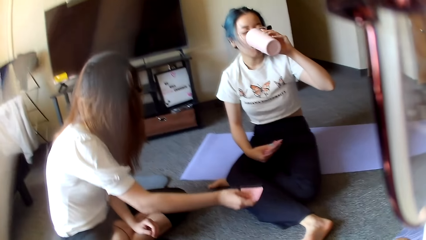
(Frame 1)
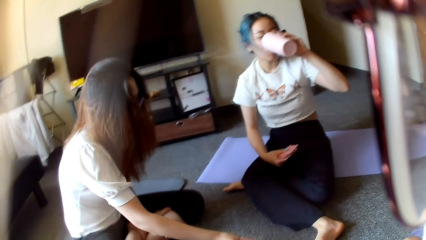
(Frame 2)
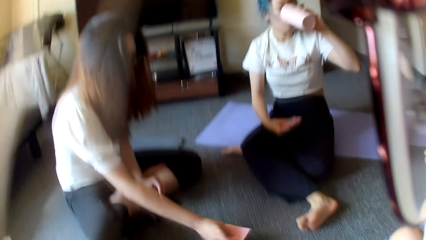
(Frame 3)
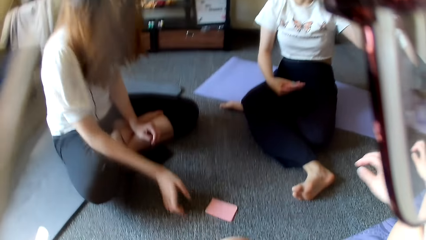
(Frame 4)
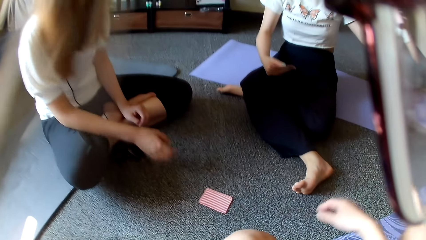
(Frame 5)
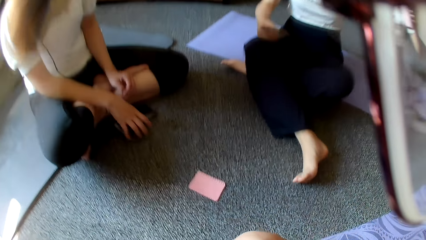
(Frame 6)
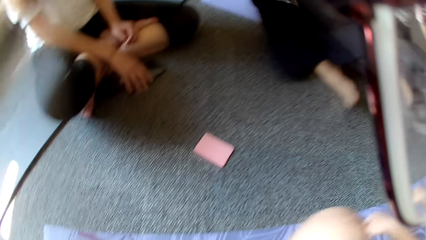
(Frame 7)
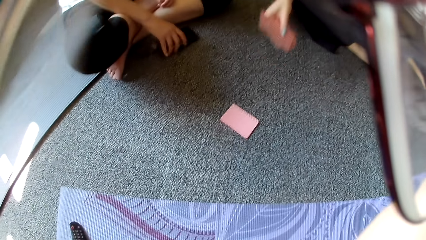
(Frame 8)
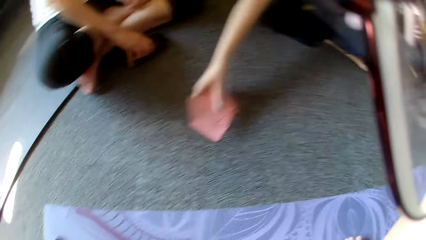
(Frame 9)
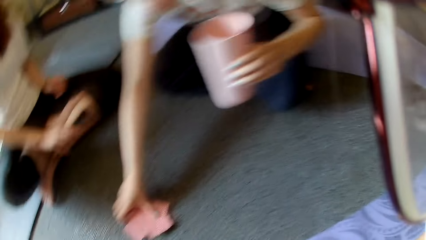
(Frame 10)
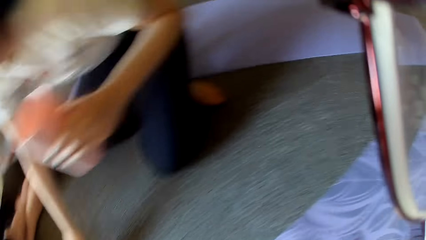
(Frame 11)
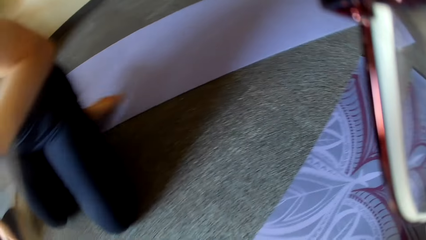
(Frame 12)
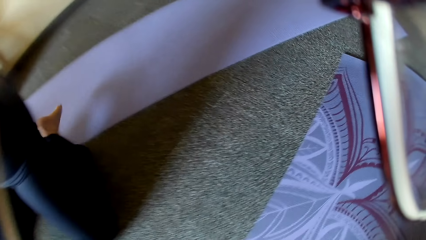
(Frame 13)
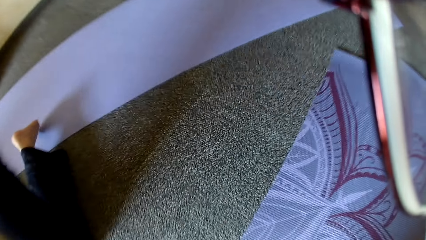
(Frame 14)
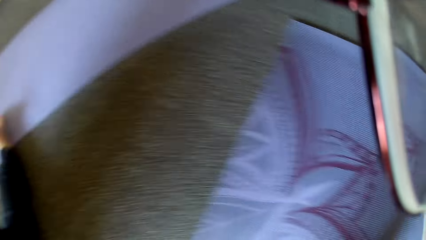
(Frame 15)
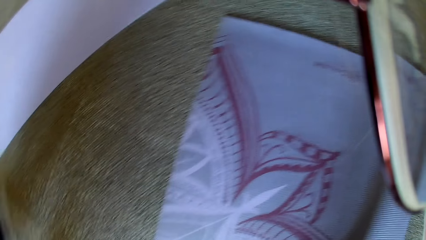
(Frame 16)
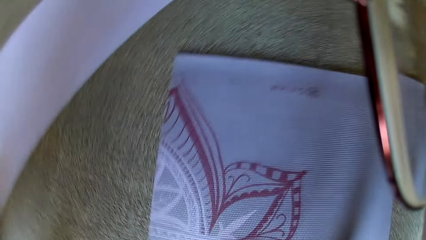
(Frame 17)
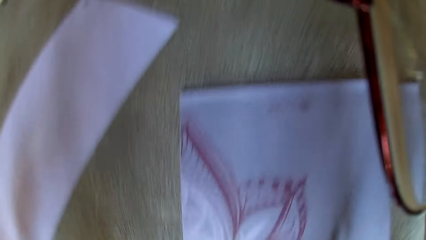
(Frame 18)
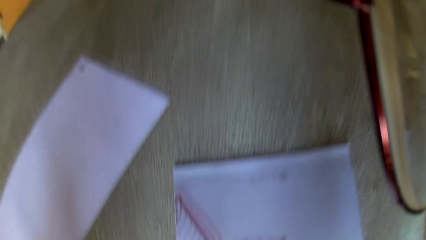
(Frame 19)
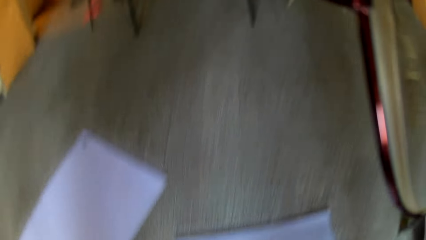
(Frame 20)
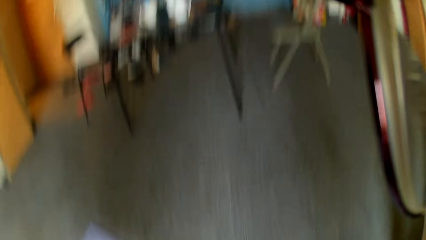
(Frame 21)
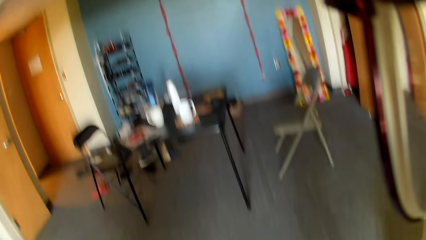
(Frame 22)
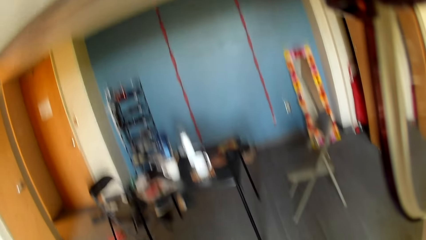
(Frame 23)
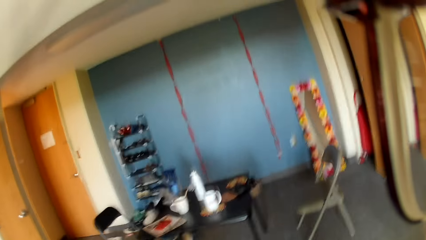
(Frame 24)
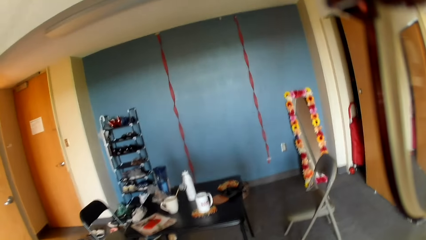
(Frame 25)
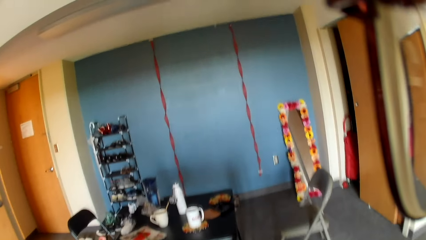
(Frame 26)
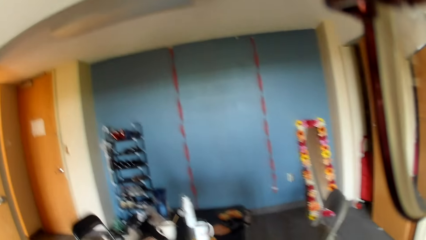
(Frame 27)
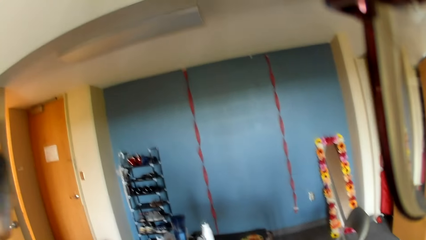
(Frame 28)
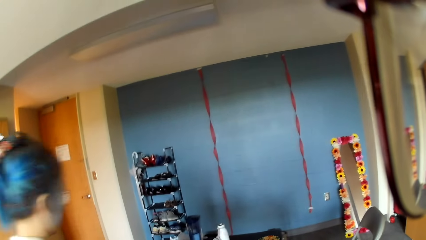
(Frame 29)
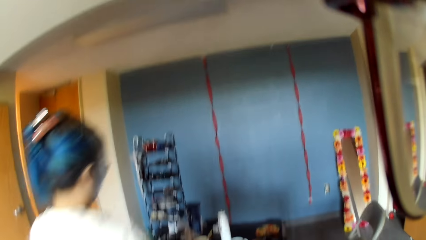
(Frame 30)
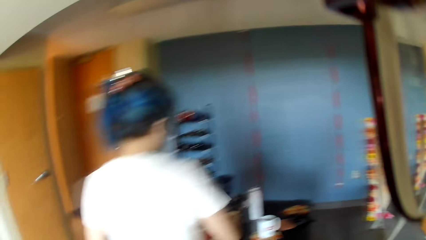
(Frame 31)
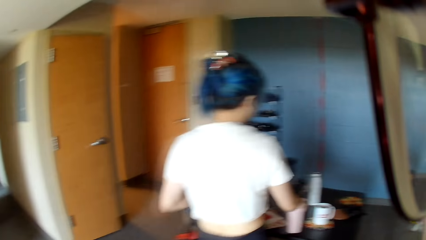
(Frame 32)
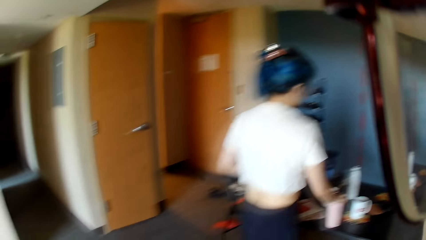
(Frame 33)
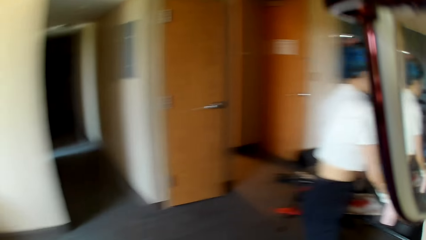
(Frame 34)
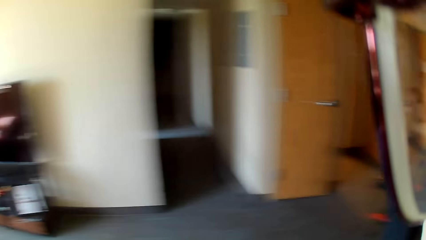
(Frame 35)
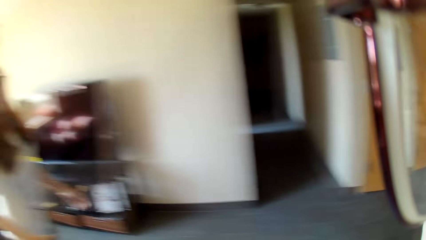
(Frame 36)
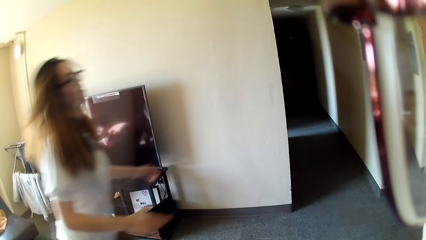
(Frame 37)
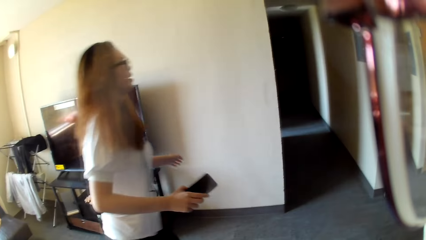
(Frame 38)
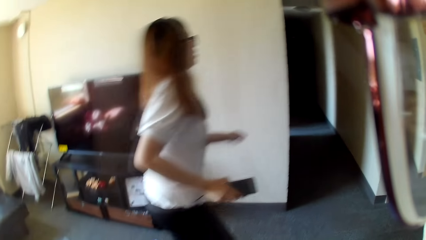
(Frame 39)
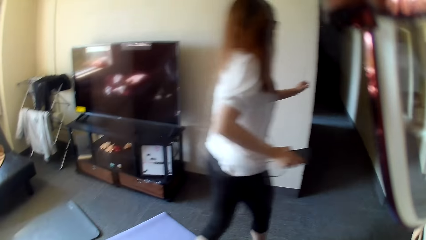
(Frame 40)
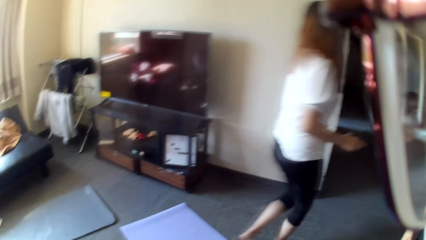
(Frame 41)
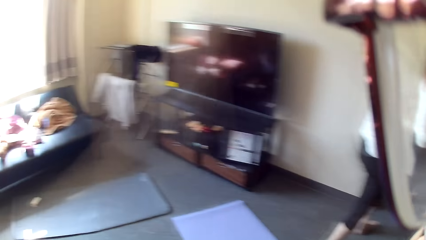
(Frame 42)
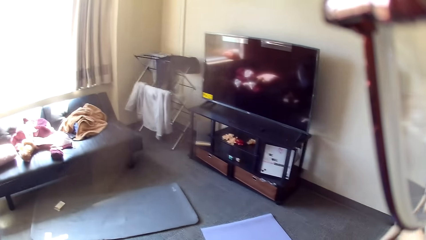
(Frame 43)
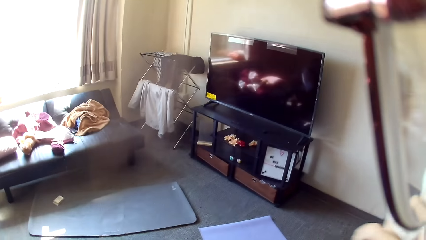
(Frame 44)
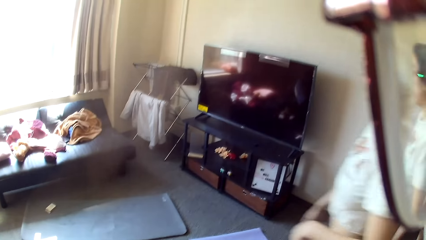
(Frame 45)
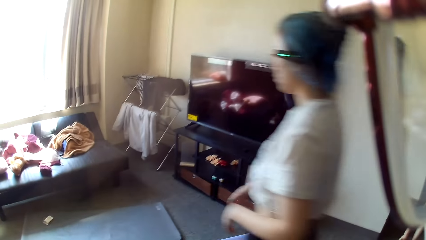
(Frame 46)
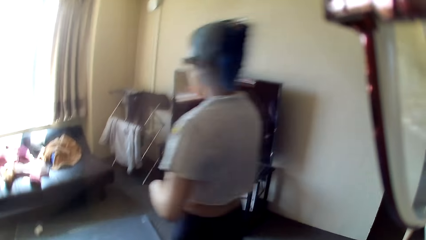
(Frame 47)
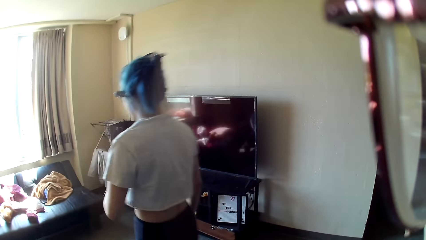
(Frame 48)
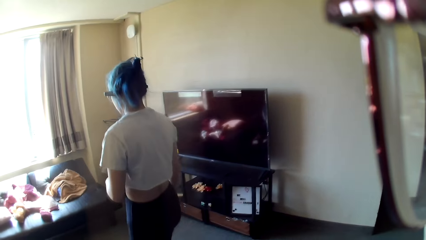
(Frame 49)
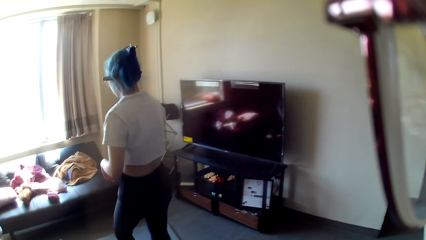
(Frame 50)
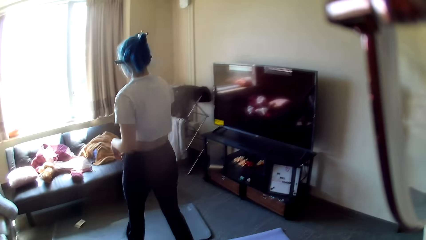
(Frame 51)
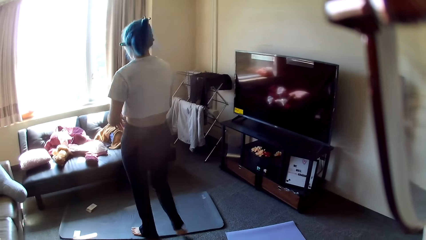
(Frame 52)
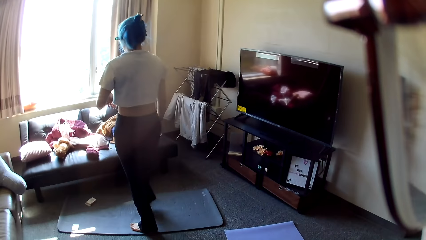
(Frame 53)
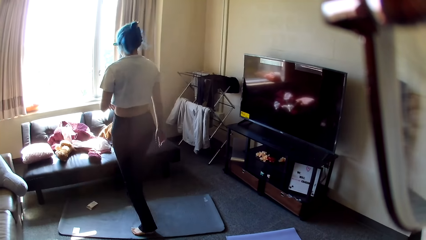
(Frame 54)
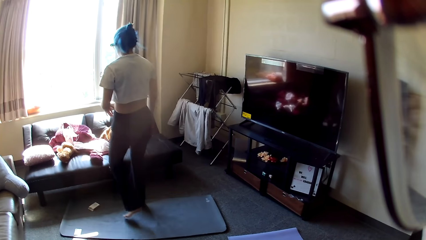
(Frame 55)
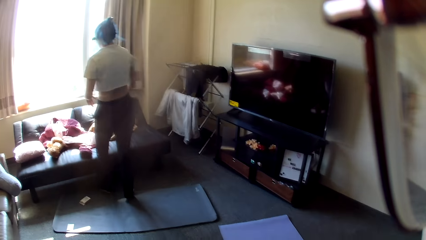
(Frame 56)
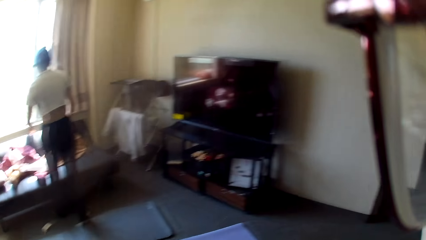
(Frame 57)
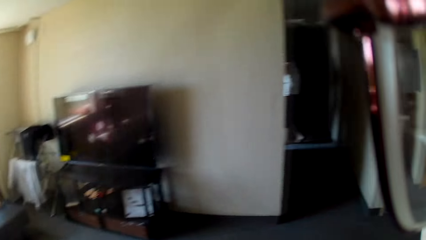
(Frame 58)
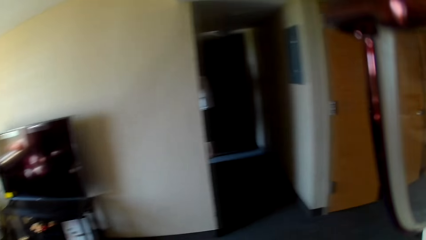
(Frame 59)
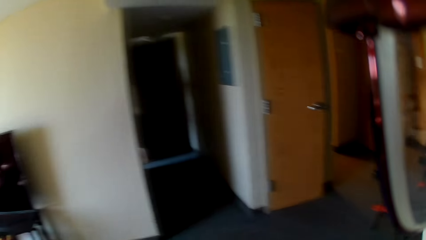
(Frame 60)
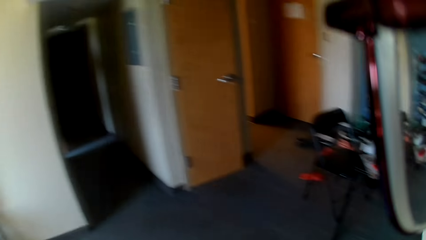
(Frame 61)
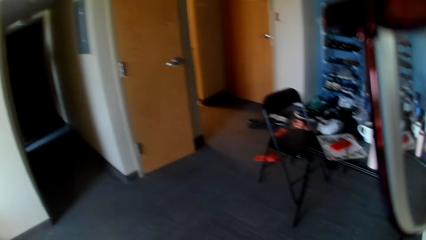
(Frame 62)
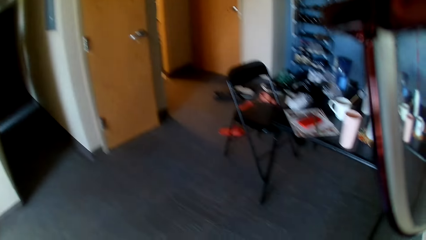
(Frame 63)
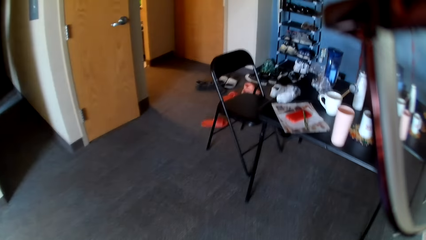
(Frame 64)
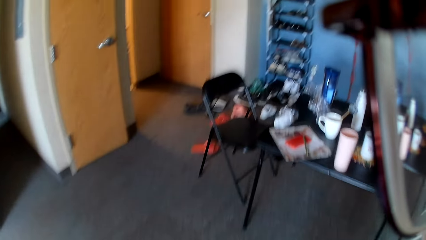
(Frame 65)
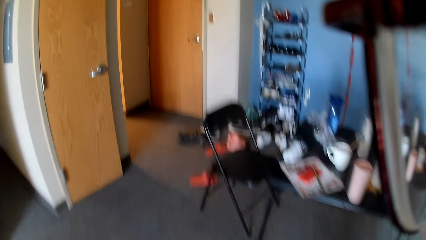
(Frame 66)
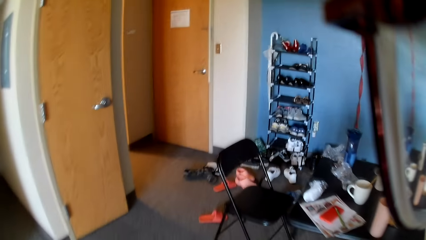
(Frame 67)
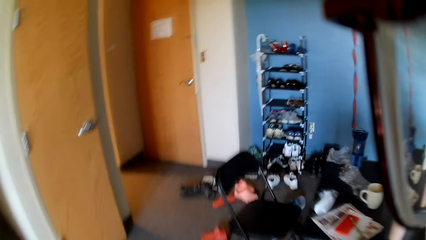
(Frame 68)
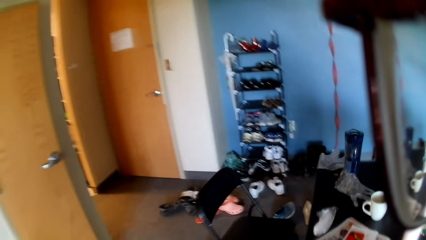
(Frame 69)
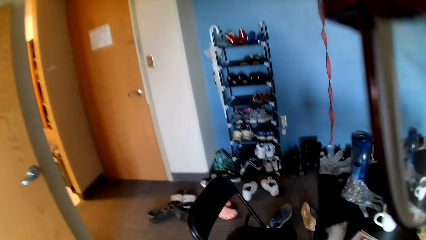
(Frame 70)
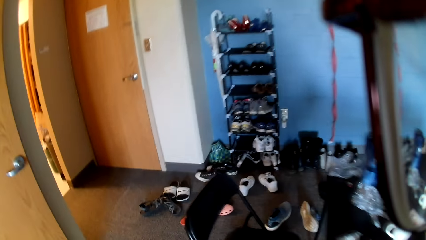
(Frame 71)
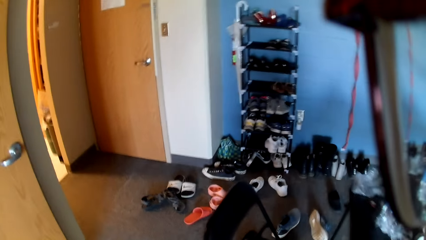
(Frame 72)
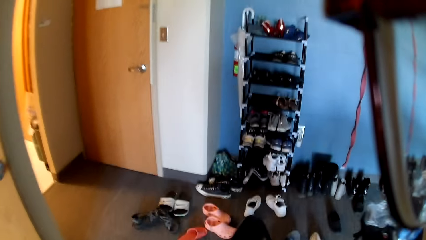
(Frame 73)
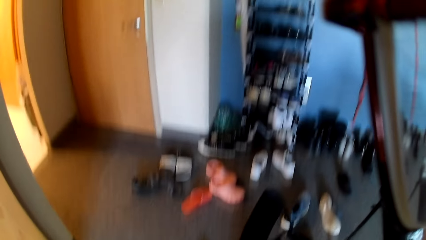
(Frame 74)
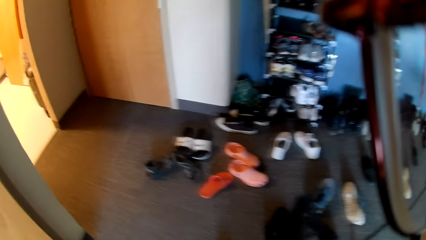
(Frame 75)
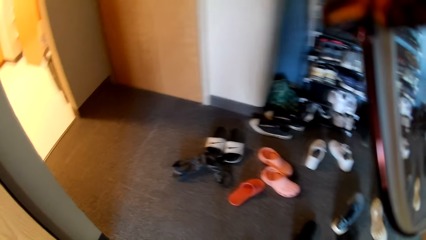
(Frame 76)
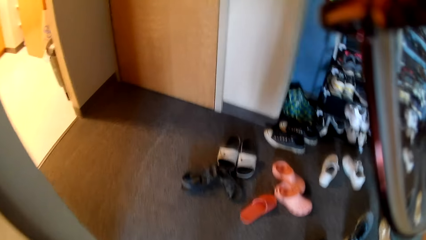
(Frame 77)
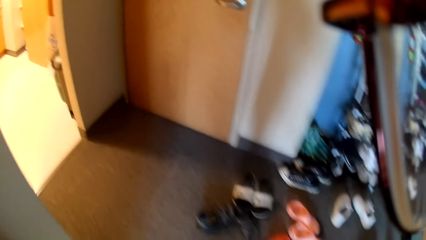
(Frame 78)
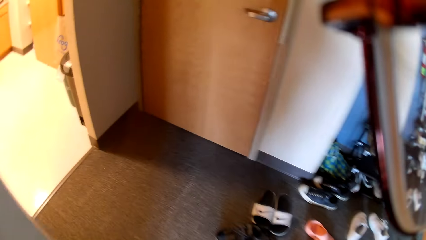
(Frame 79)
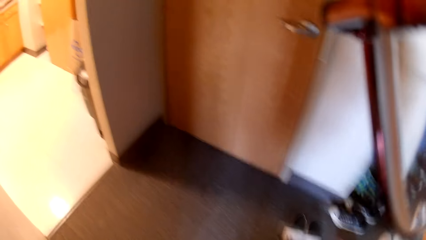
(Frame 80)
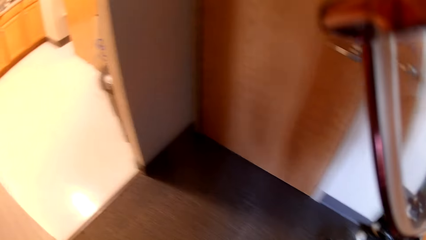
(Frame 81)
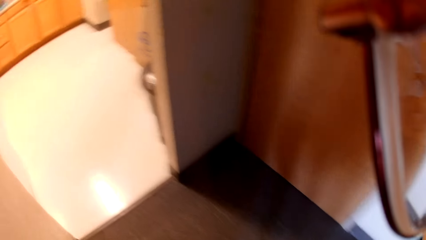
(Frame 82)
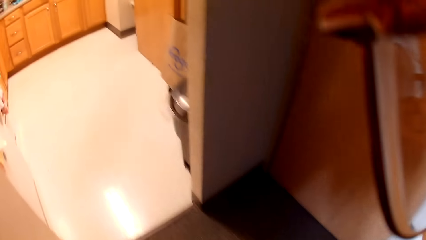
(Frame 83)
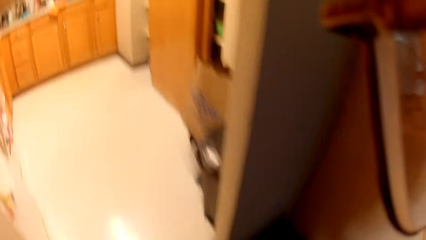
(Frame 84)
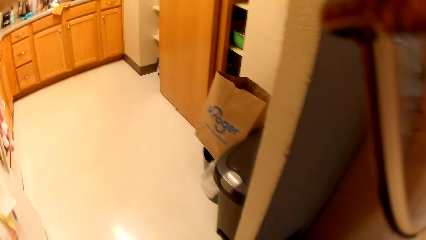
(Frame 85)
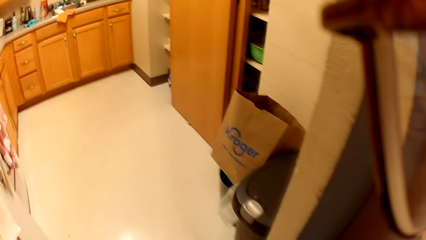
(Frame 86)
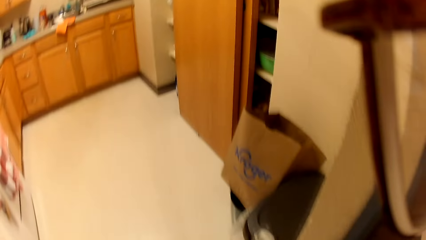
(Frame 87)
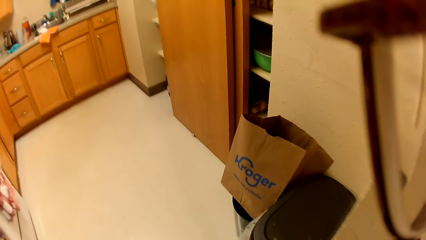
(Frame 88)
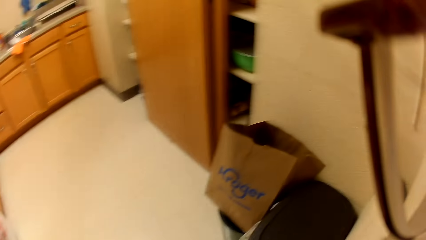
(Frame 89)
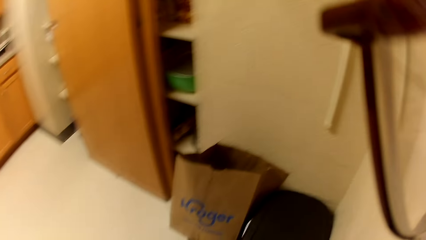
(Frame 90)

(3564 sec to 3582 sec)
A woman drinks from the cup. A person plays poker. Another woman places a card on the floor. The first woman picks up the cards. The camera wearer looks around. The first woman walks in the room. The camera wearer walks around. The first woman walks around. The other woman walks around. The person runs in the room. The first woman walks towards the chair. The camera wearer looks around and walks in the room.
